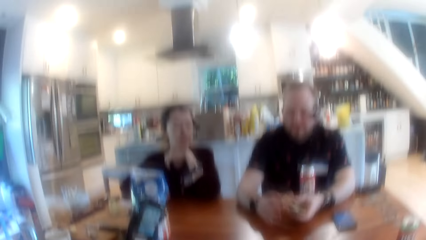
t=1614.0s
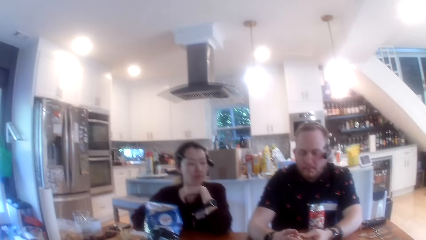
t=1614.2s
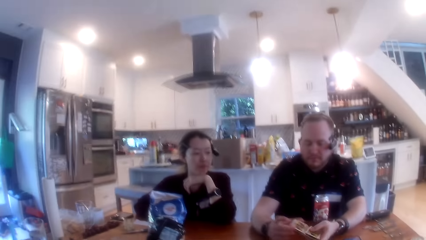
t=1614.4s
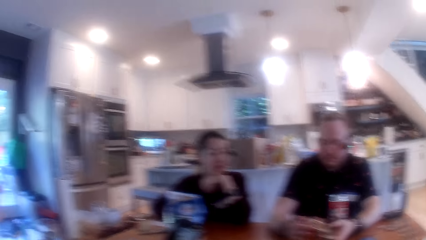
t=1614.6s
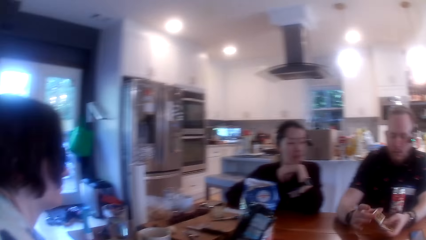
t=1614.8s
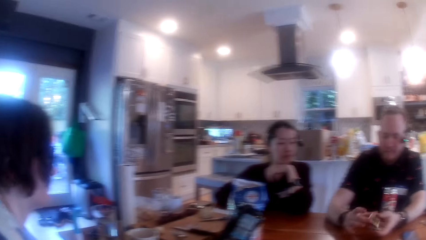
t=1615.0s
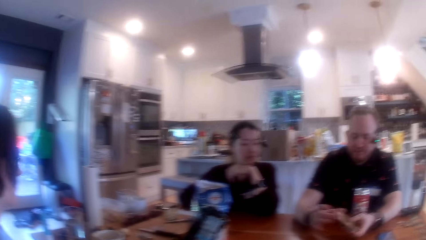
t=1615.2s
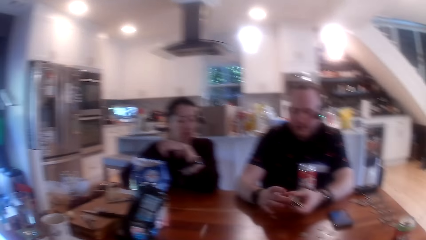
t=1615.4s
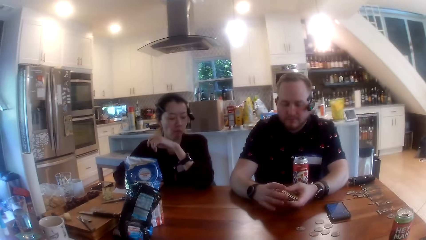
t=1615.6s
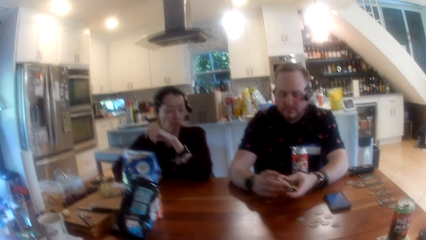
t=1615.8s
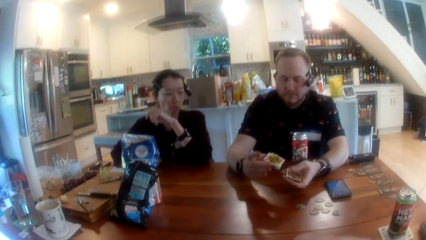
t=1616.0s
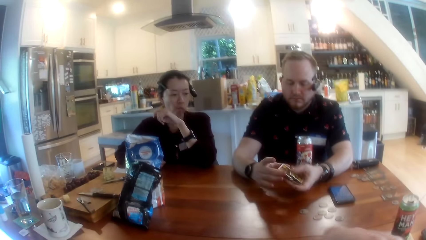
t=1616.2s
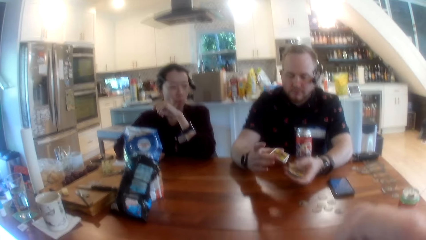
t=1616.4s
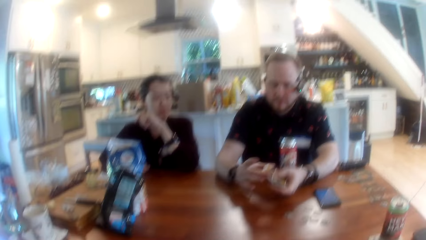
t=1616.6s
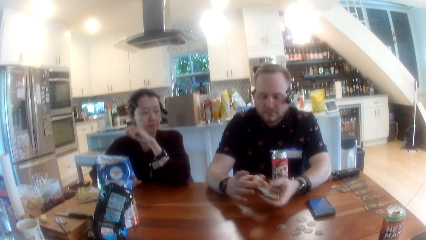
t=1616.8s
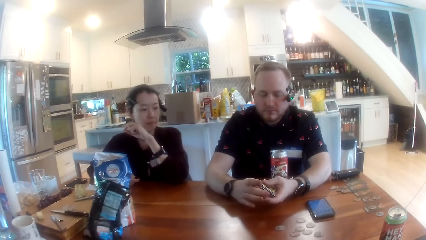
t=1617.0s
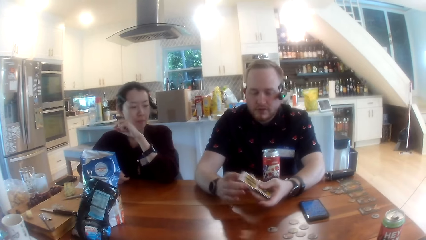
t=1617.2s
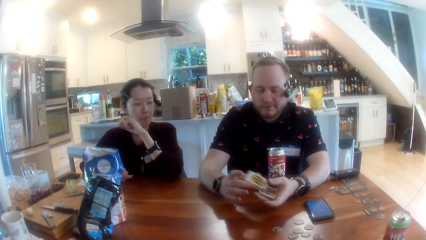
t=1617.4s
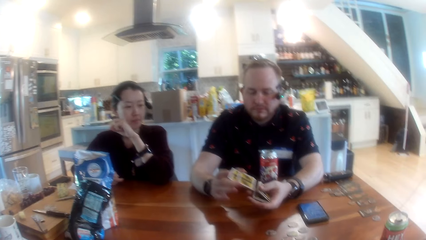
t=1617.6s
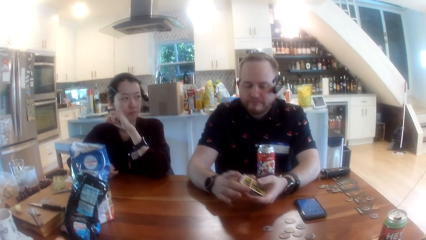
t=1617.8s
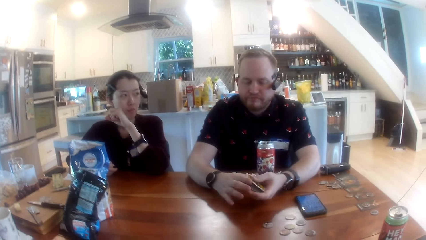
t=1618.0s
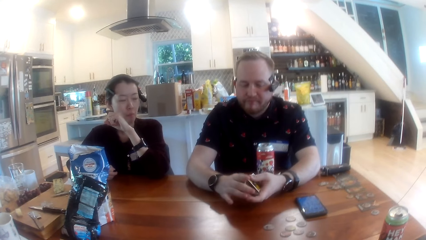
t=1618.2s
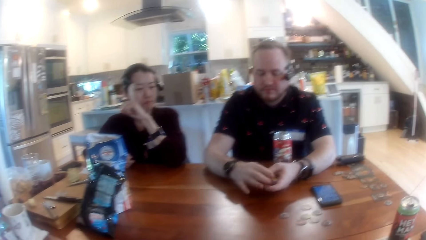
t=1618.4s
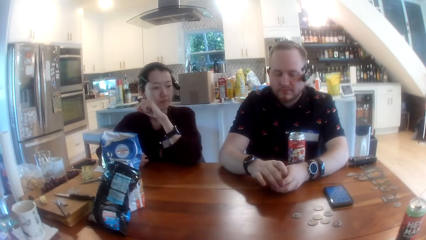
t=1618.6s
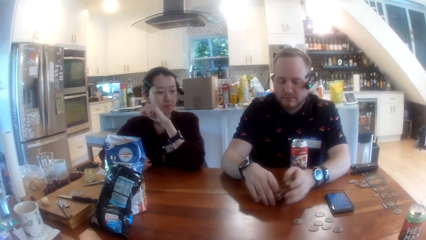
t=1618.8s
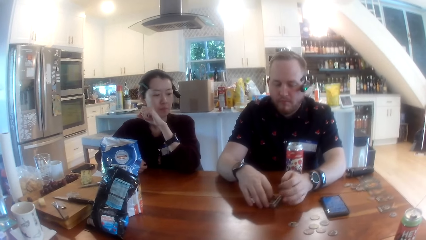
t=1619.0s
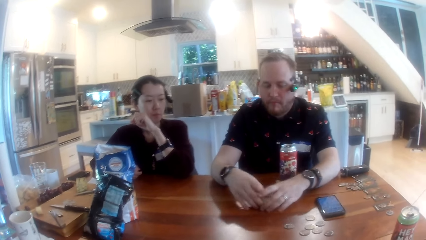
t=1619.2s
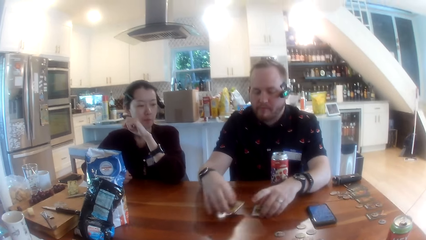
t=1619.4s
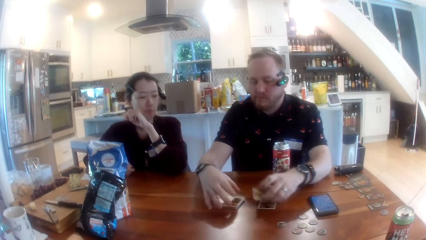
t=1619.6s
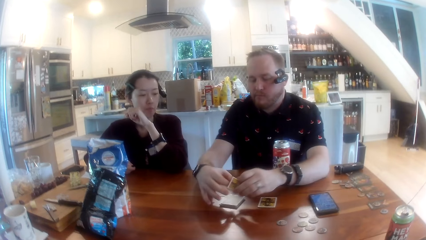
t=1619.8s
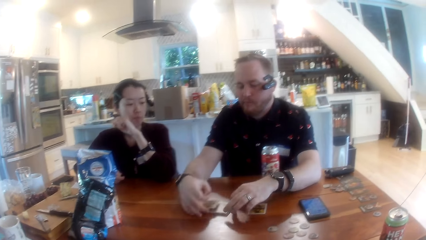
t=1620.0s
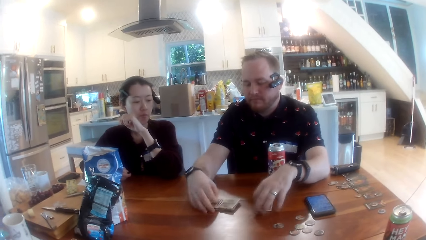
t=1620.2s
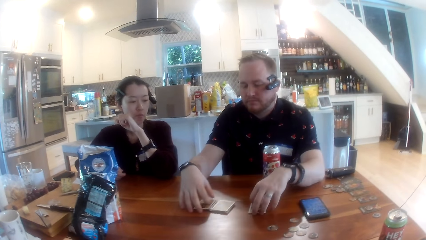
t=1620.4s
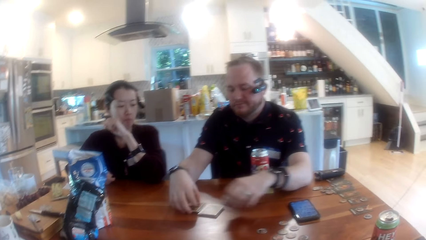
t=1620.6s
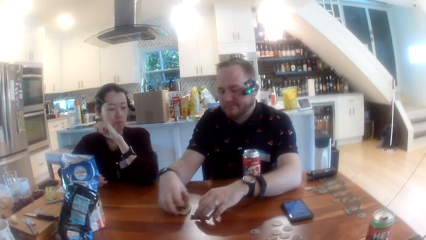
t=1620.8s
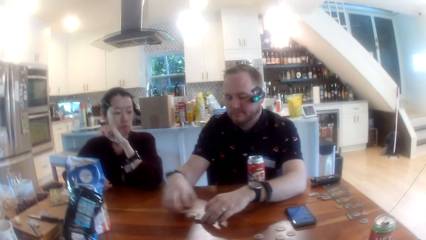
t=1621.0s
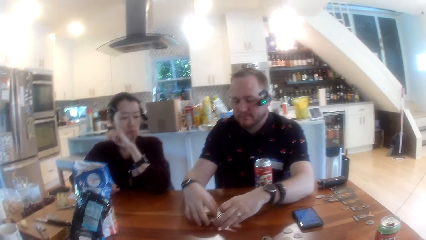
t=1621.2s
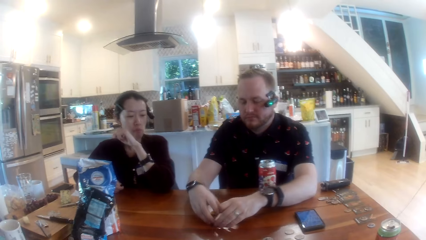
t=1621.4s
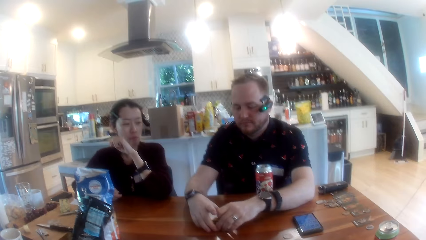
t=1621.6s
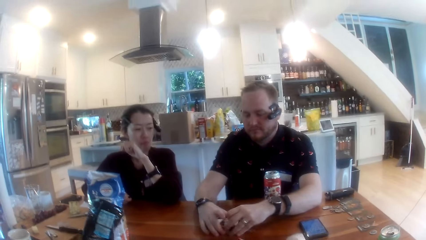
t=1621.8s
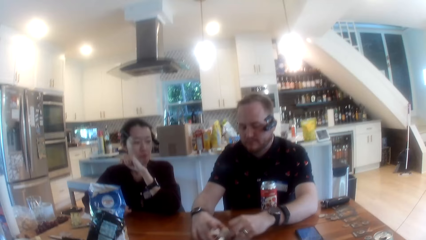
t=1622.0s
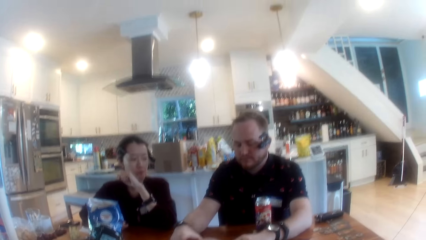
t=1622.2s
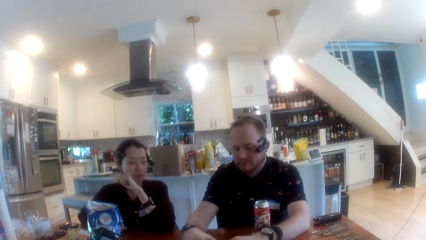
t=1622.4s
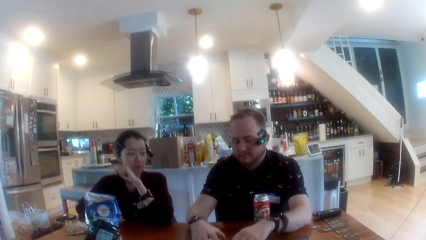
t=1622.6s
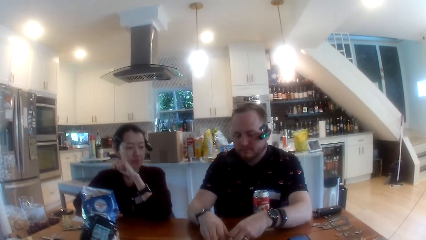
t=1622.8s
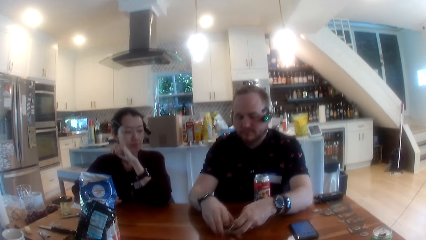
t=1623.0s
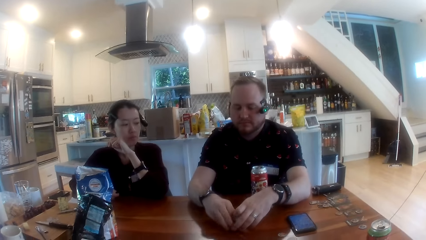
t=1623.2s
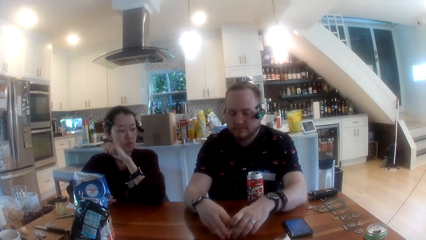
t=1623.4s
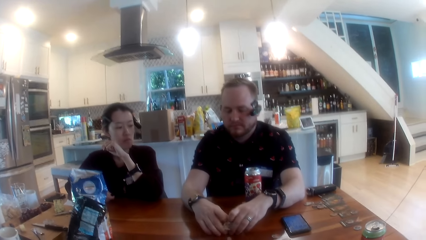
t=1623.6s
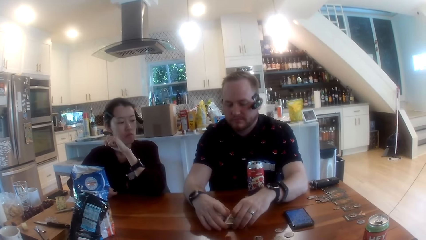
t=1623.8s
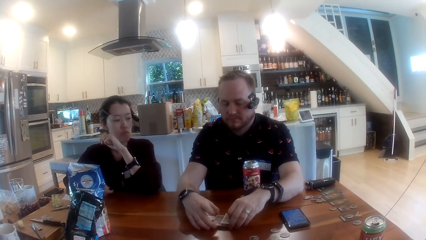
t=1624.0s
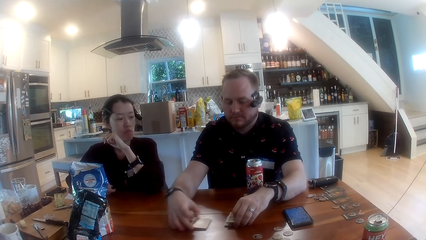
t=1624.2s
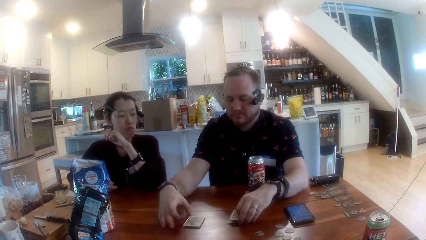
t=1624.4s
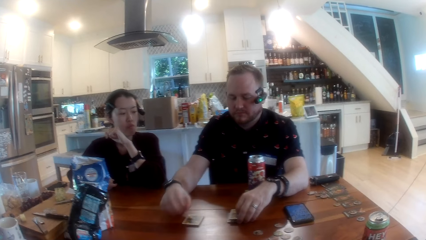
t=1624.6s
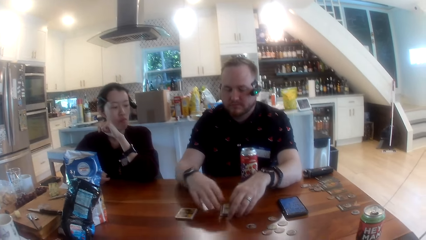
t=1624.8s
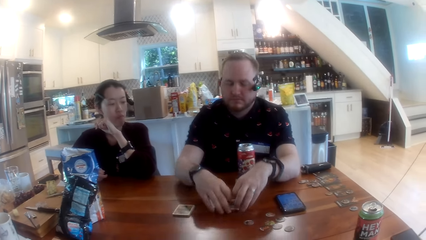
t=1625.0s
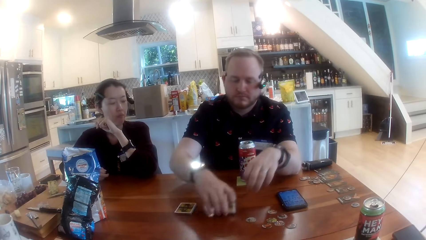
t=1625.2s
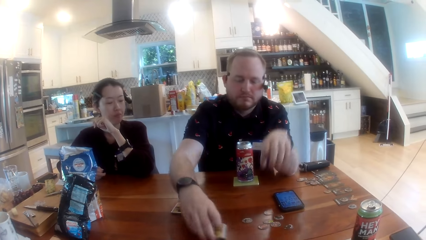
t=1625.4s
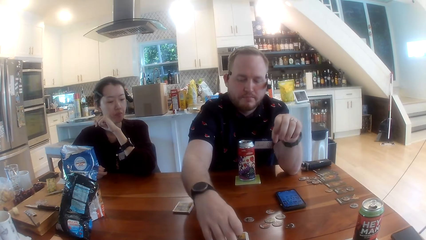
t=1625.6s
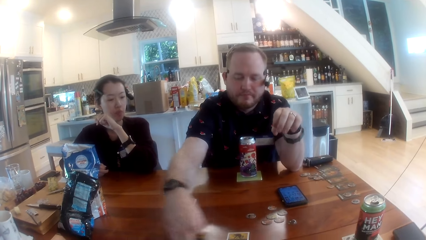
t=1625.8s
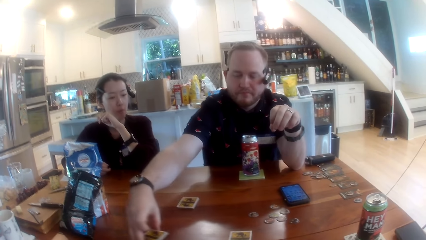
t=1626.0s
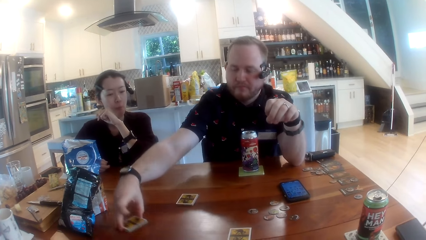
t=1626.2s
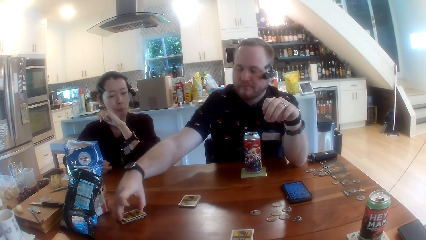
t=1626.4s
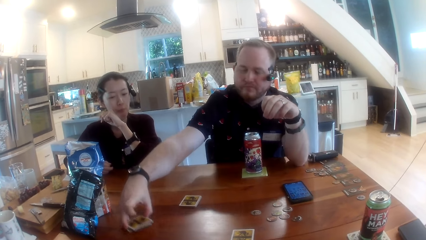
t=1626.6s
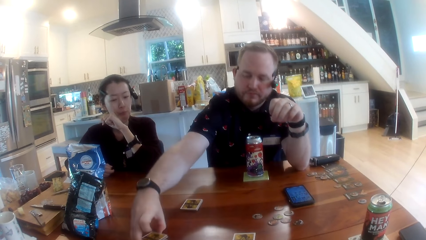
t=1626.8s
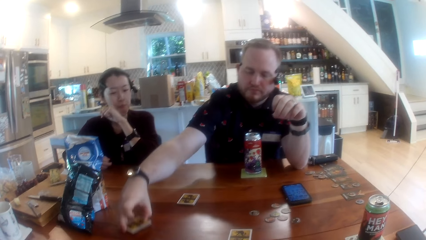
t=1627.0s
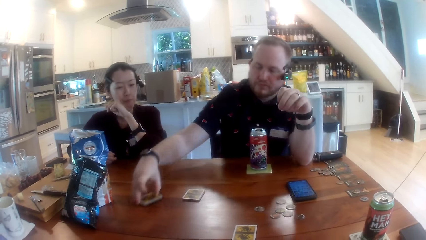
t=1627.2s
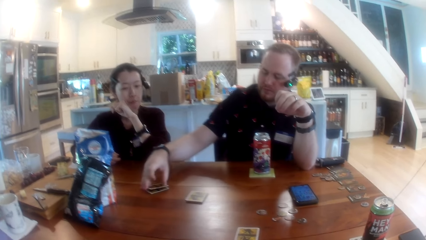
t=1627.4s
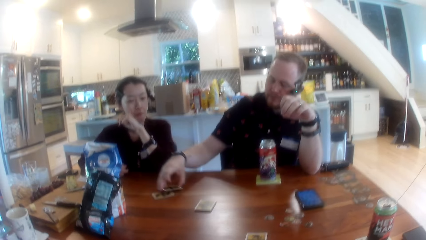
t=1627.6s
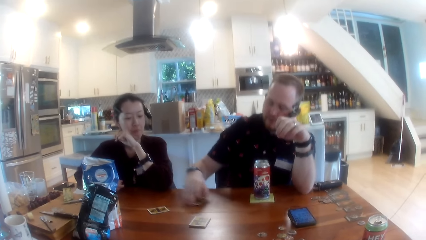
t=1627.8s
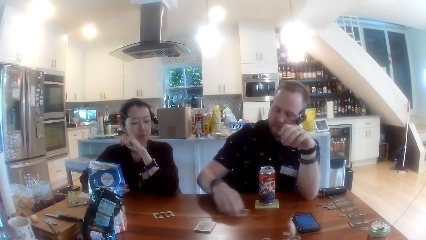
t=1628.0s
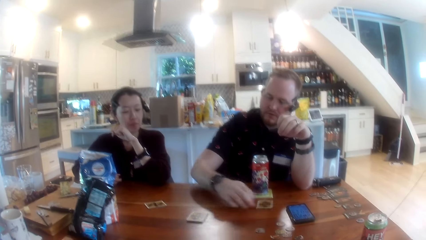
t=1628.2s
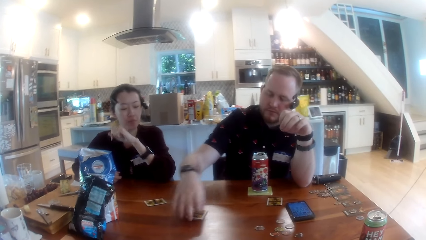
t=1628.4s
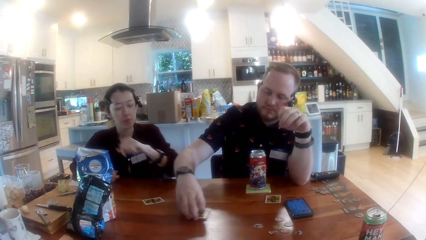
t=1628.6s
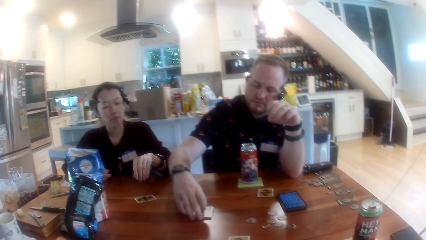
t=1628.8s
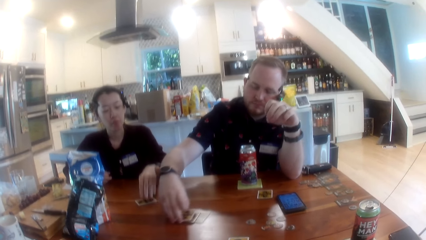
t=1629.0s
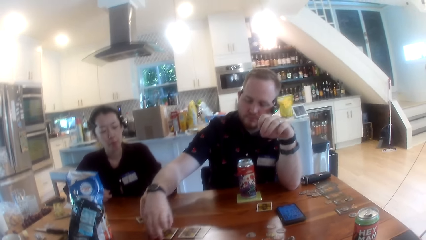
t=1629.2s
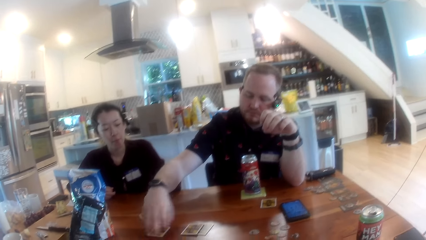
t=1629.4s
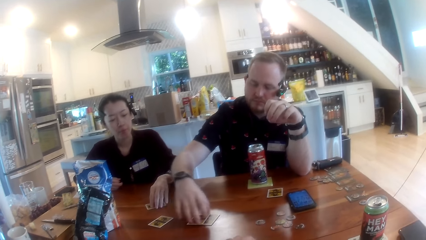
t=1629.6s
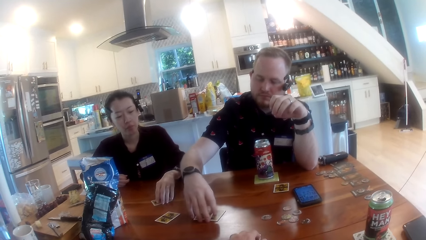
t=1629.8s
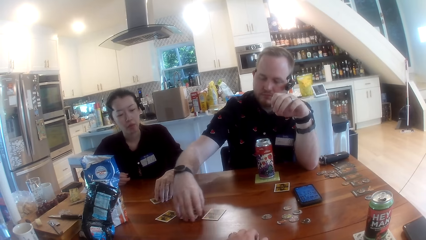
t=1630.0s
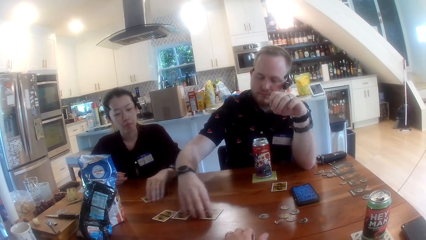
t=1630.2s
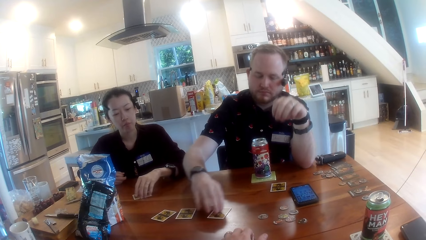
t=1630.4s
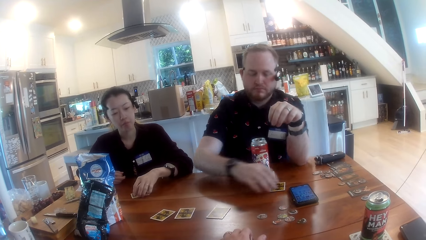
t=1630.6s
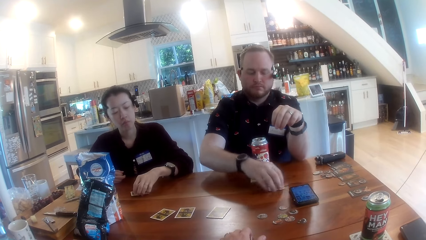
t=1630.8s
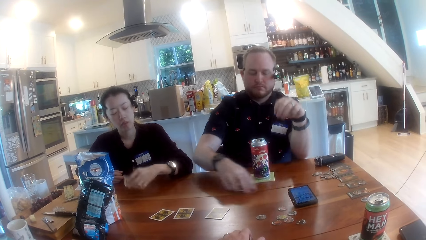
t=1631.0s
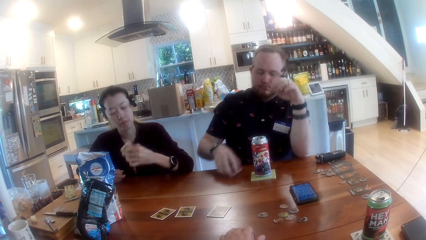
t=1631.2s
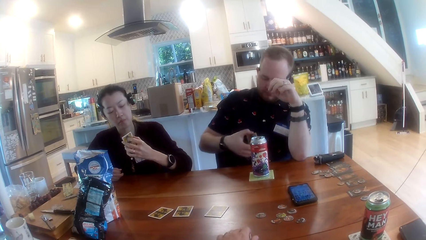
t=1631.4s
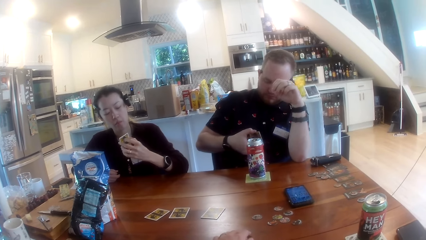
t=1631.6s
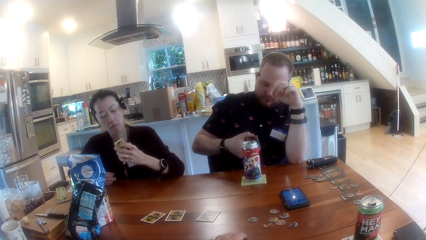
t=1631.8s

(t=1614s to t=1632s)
A man reshuffles the cards. The man places the cards on the table with his right hand and shuffles the cards on the table with both hands. The camera wearer looks around. The man takes some cards out of the stack of cards with his right hand. The man places the cards in his right hand on the table. The man drops the cards in his right hand on the table. The man takes the stacked cards from the table with his right hand. The man drops a card from the stack in his right hand on the table. He drops a card from the stack in his right hand on the table again. The man drops the card in his right hand on the table. The man spreads out a stack of cards on the table with his right hand. The man takes a card from the table with his right hand. The man drops the card on the table with his right hand. A woman takes a card from the table with her left hand. The man takes a card from the table with his right hand.
